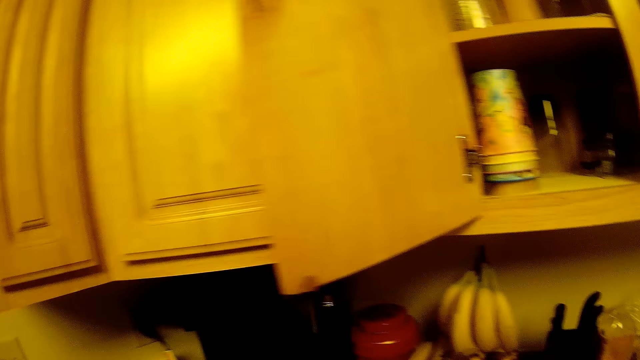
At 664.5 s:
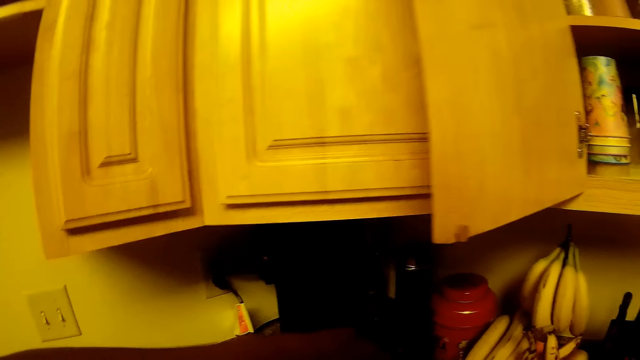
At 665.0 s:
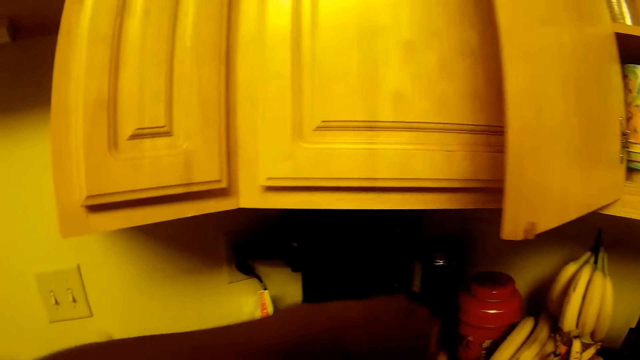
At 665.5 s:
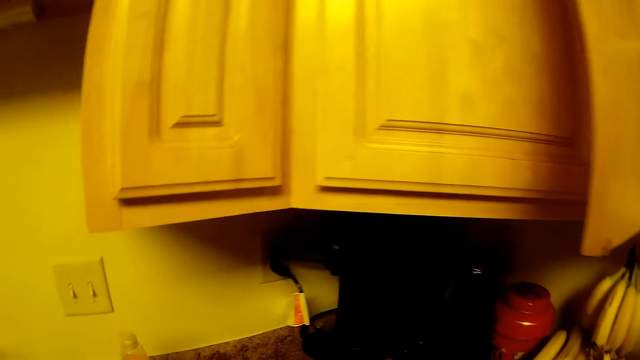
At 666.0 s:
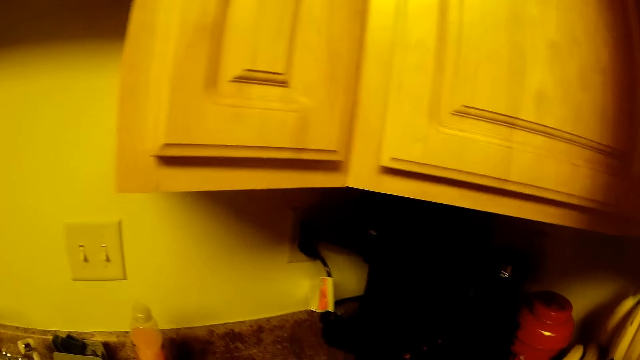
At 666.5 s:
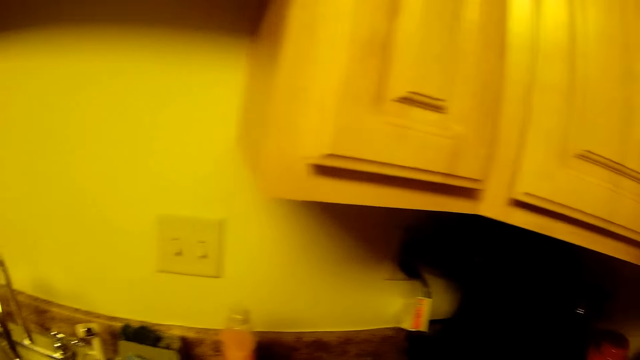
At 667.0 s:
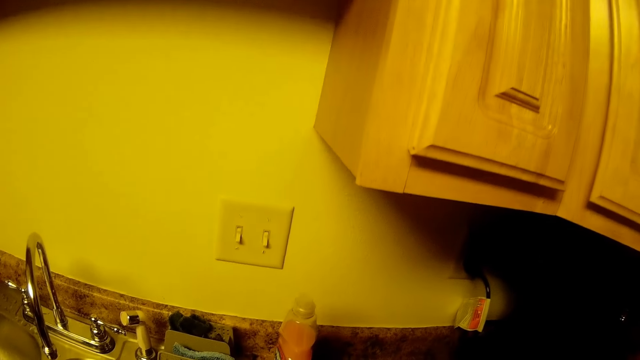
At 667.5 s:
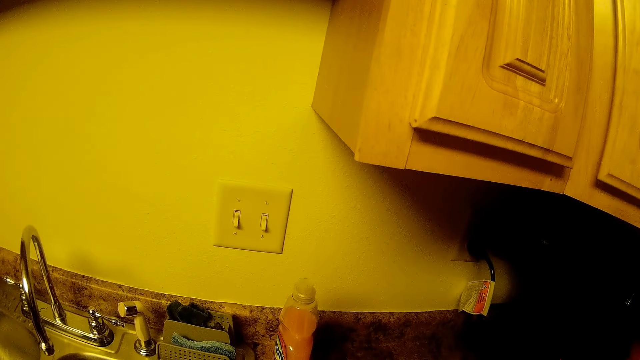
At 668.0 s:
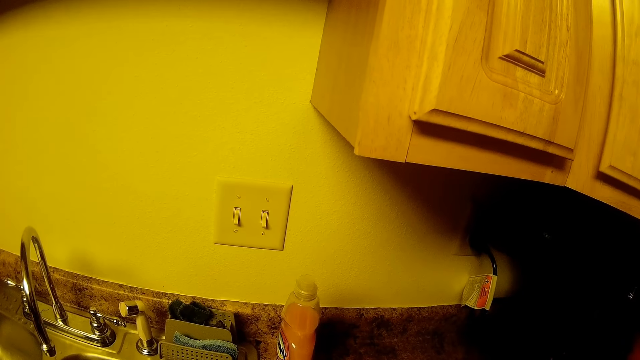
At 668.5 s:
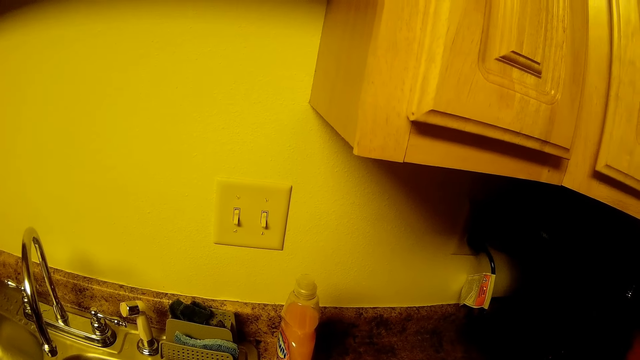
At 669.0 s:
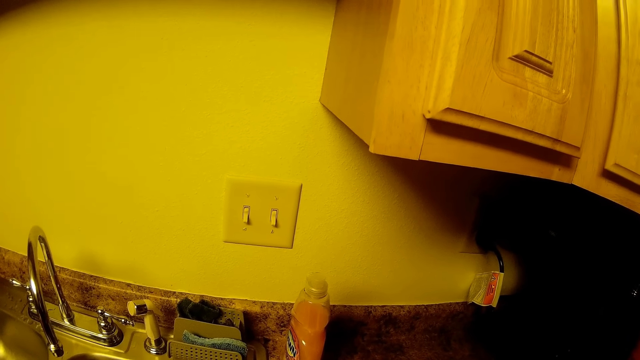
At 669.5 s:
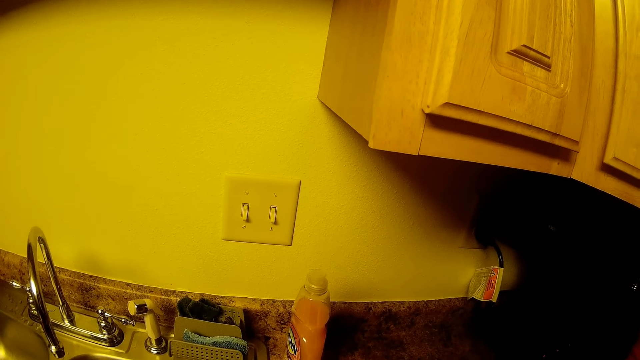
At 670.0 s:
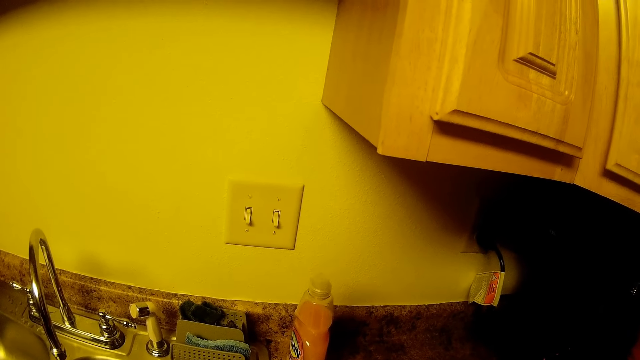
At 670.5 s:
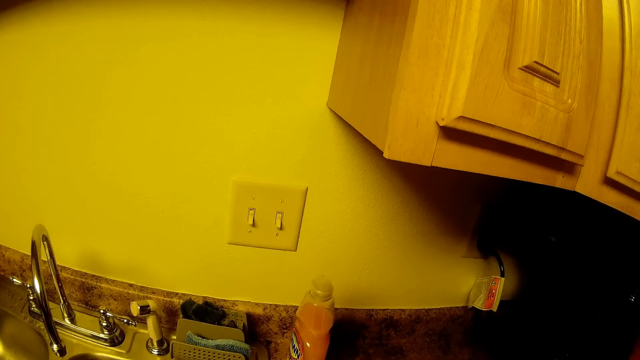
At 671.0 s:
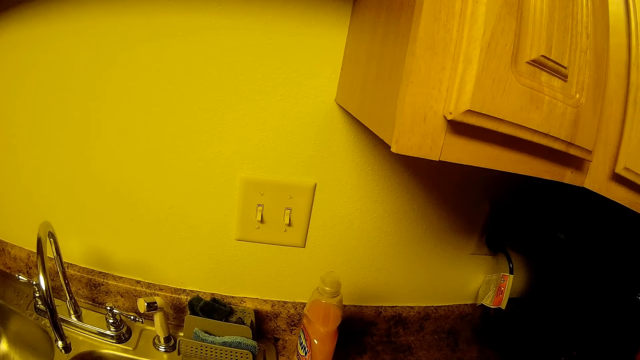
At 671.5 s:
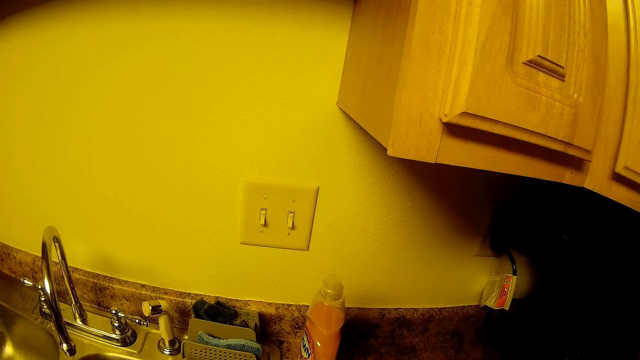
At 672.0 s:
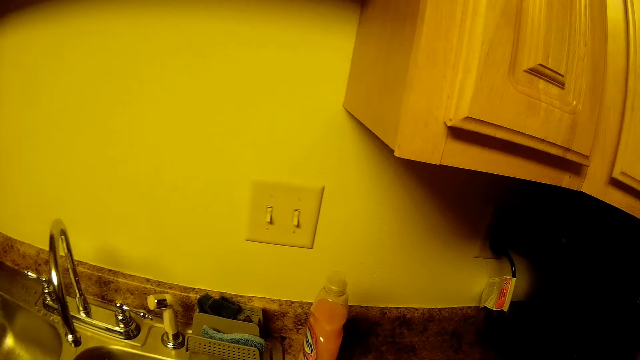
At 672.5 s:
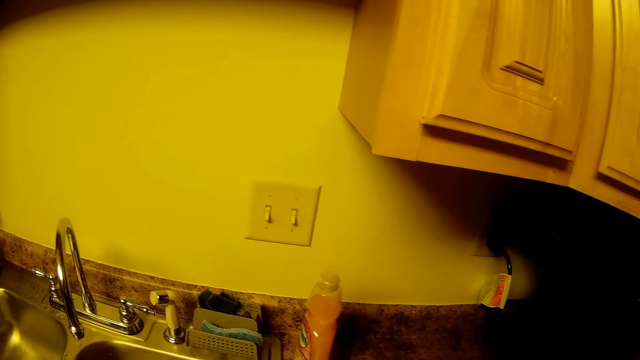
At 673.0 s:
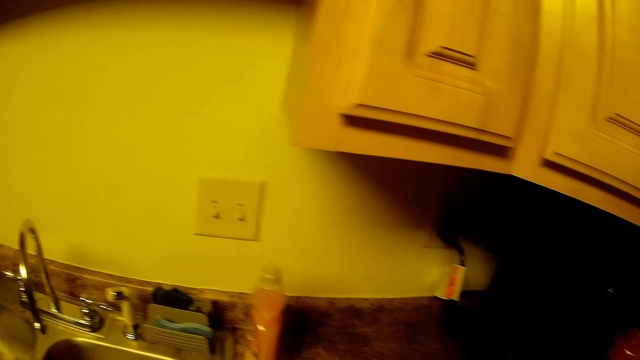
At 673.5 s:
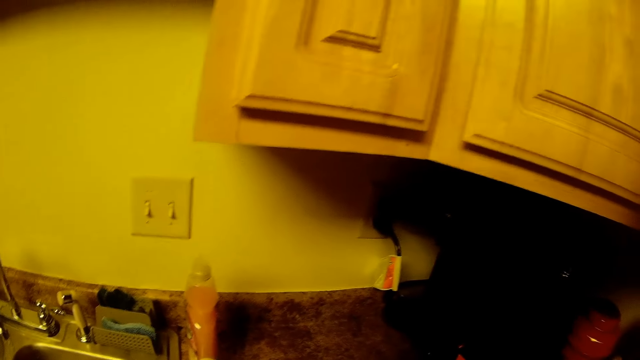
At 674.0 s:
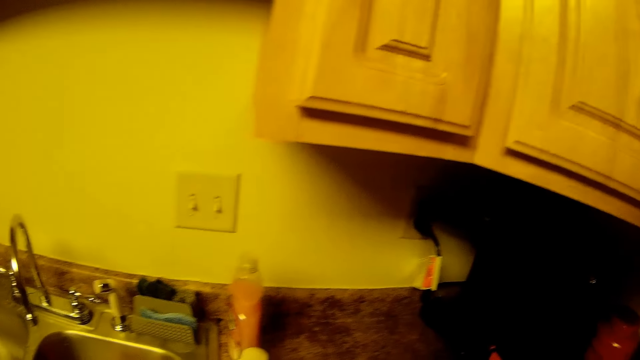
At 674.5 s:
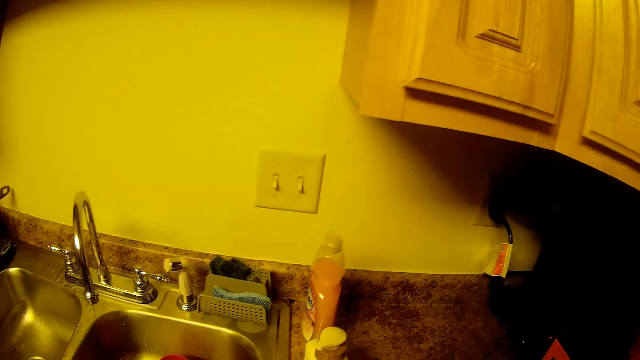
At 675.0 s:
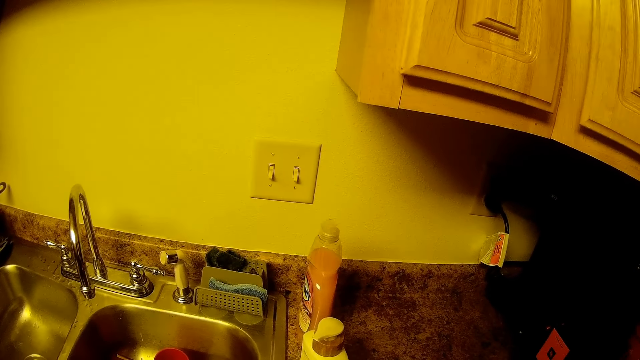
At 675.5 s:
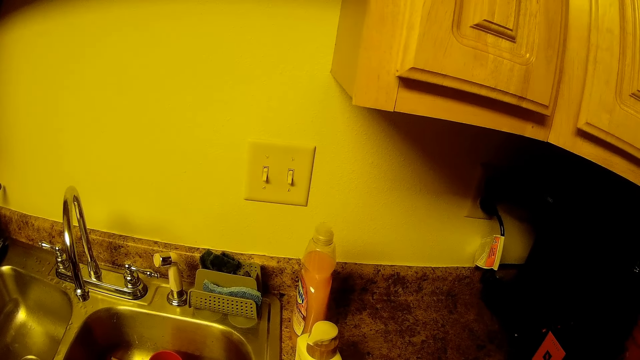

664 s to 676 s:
The camera wearer opens the bottle with her left hand.

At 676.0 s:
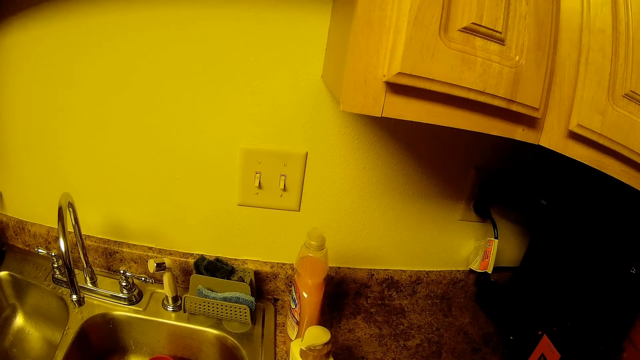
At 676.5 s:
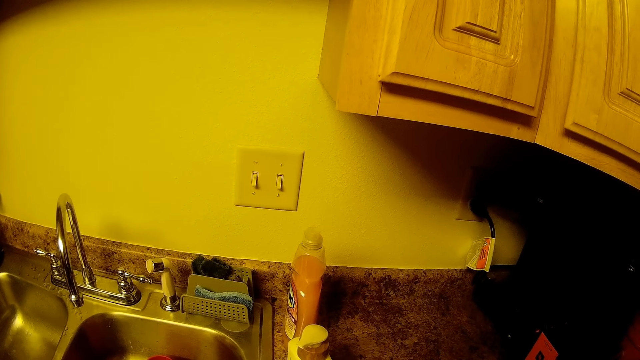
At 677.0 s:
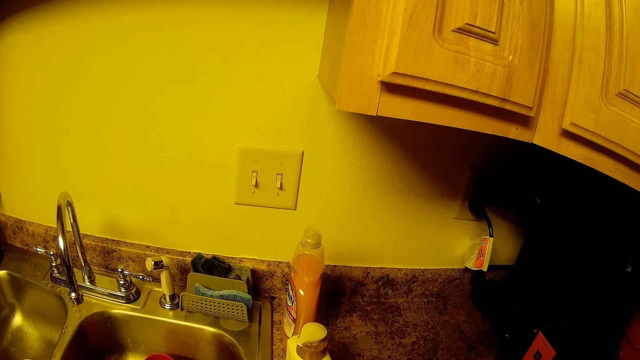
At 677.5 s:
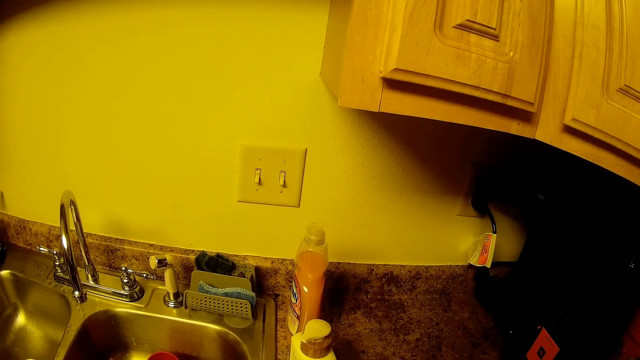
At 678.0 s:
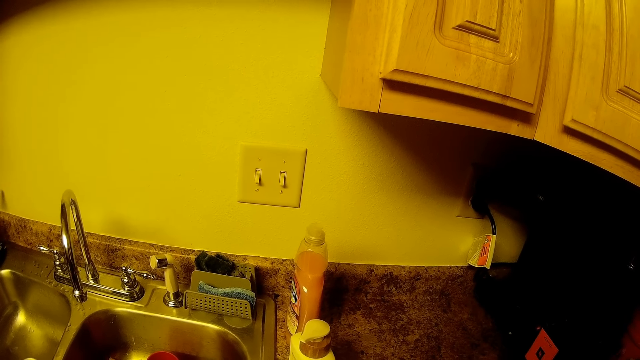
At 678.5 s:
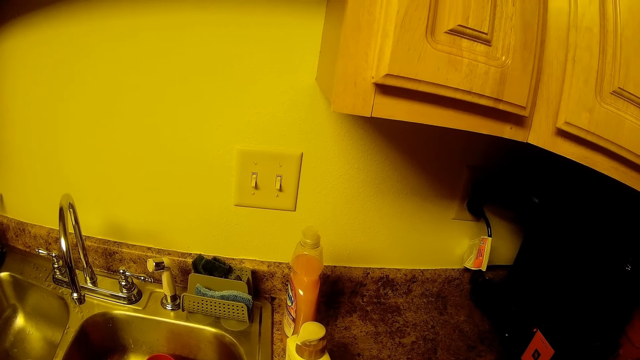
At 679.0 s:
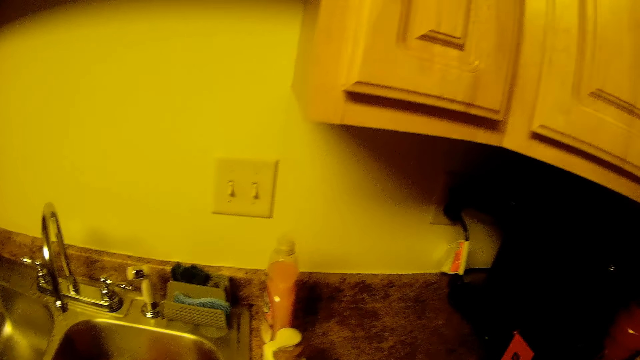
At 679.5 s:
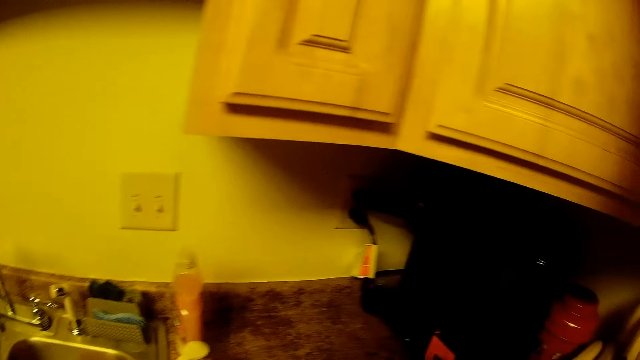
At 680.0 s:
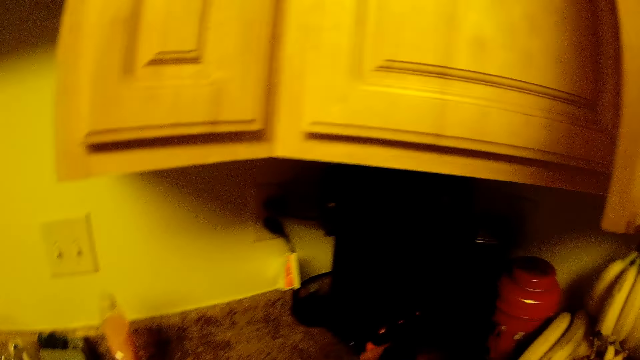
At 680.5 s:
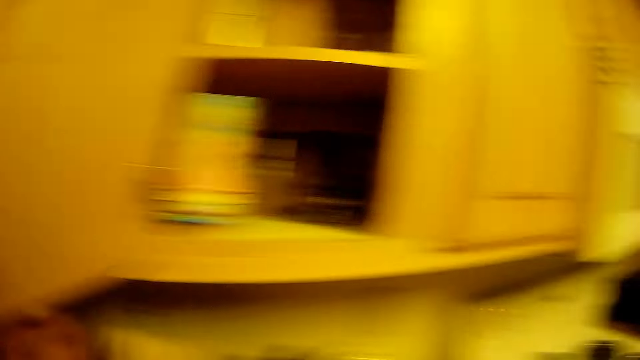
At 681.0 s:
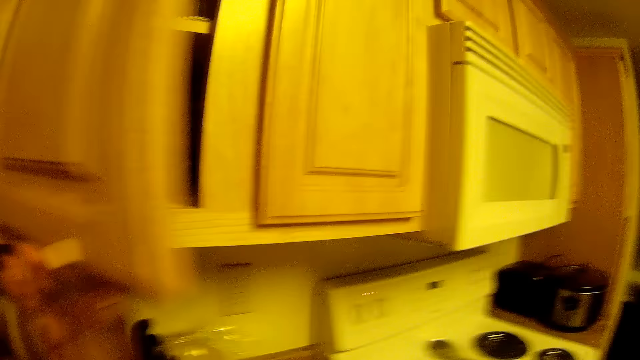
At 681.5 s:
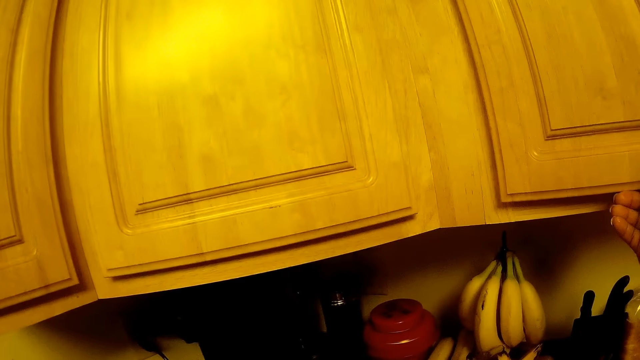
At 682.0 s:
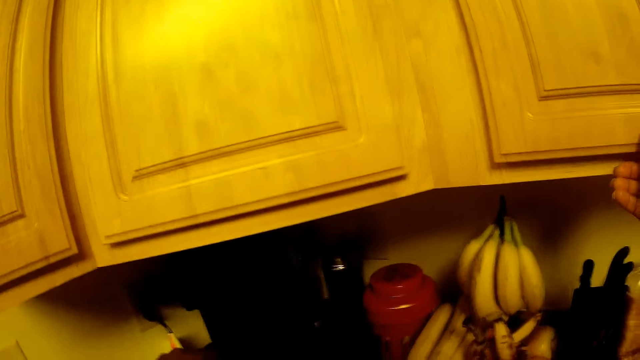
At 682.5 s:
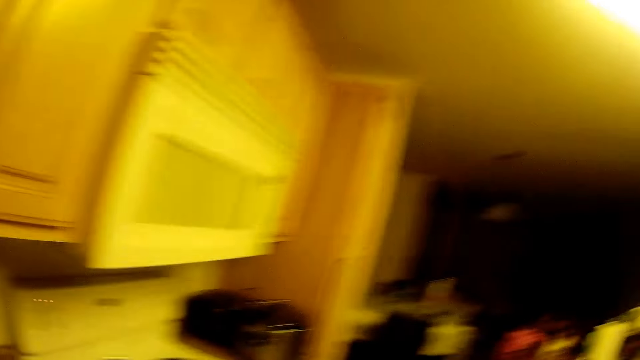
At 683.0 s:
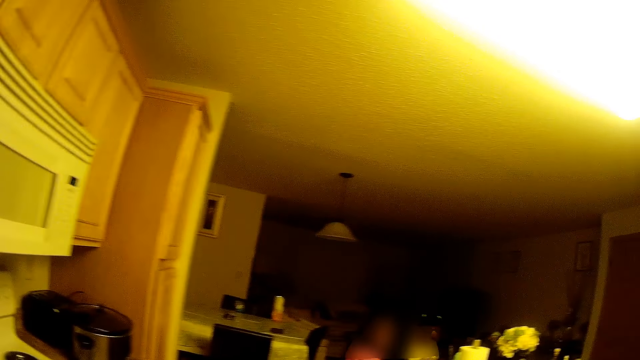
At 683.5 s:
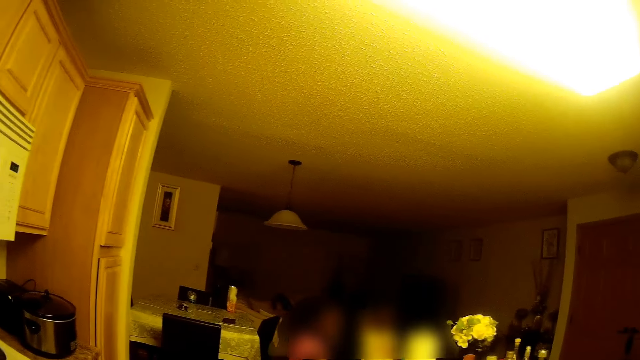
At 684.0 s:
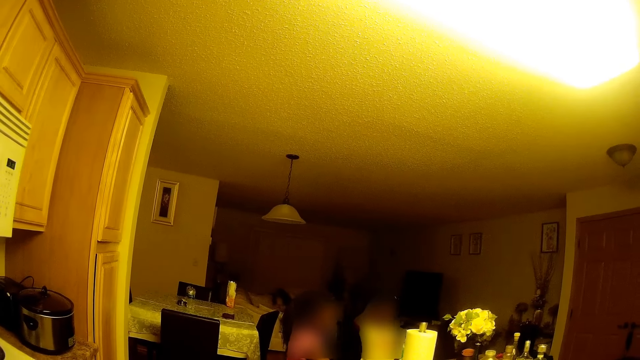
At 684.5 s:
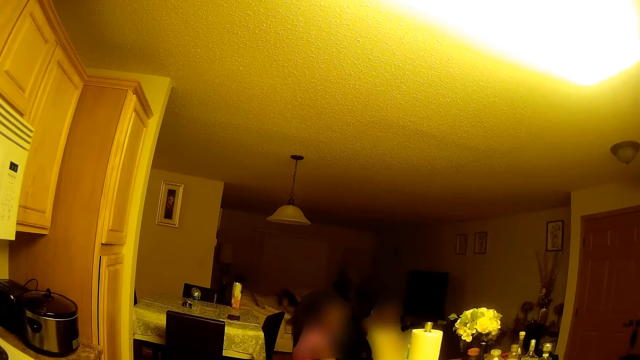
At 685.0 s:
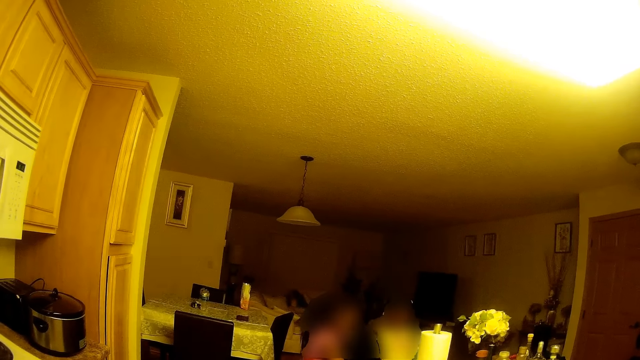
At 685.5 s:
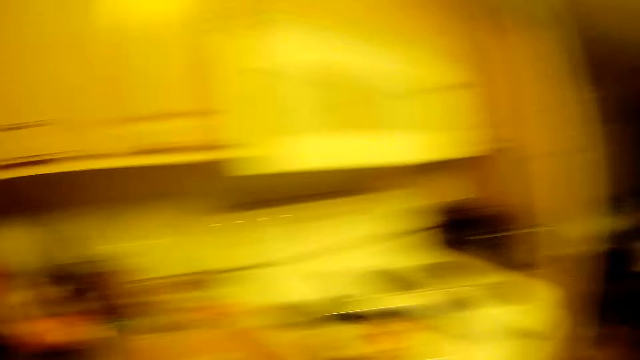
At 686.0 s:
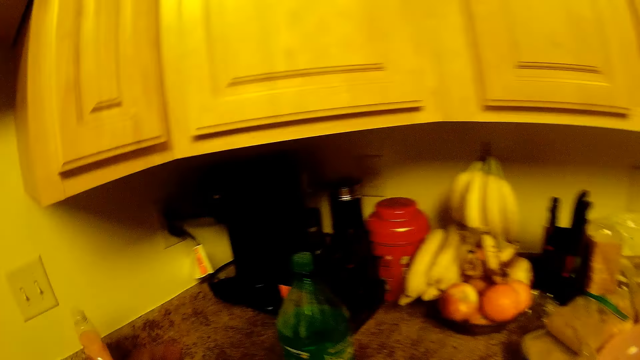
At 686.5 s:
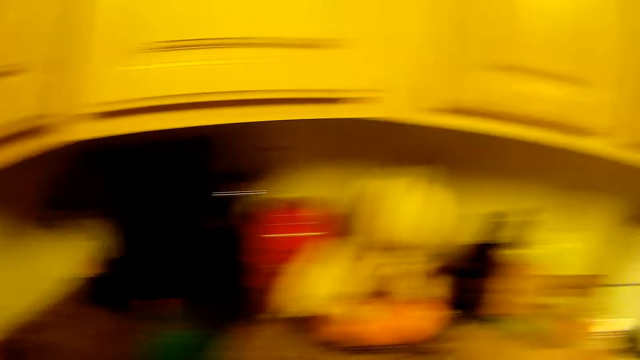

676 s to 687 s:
The camera wearer closes the cupboard with her right hand. She talks to the children. She puts the bottle on the table with her left hand.
